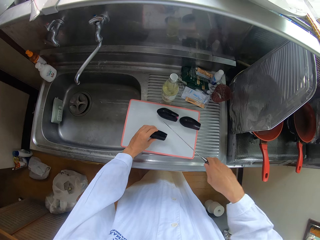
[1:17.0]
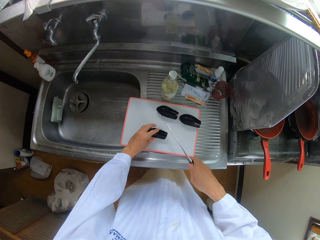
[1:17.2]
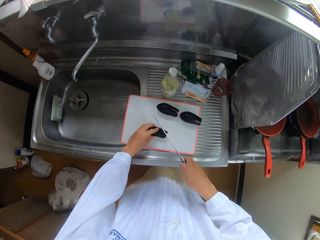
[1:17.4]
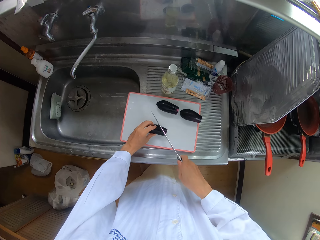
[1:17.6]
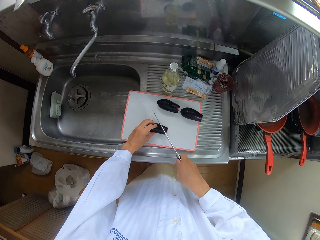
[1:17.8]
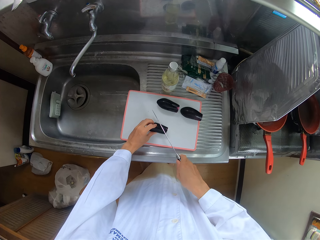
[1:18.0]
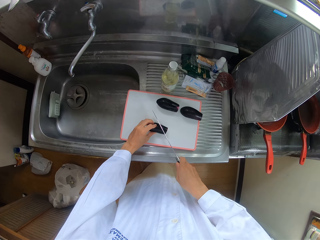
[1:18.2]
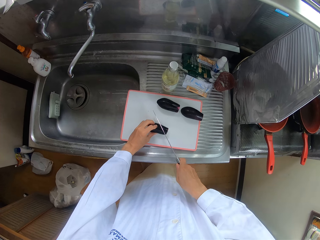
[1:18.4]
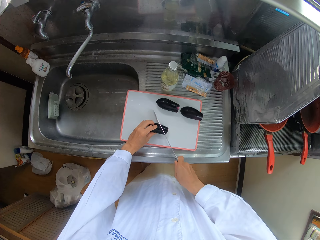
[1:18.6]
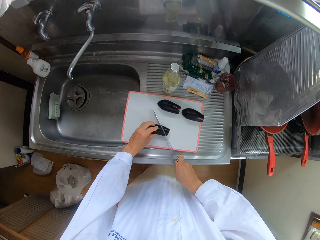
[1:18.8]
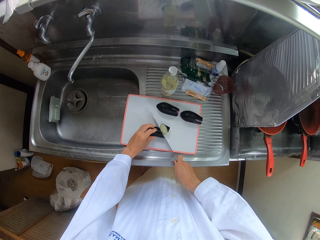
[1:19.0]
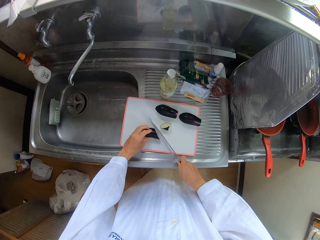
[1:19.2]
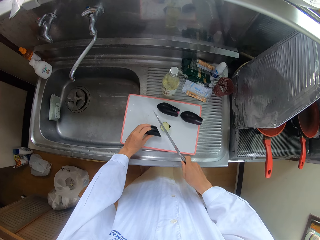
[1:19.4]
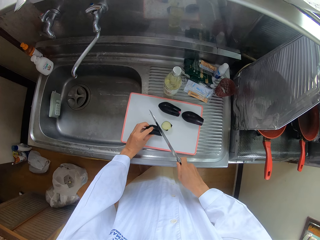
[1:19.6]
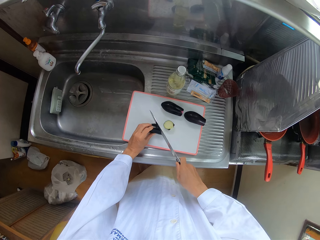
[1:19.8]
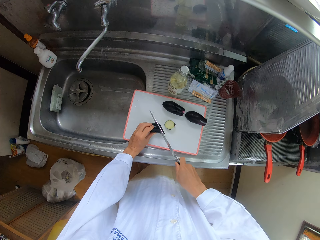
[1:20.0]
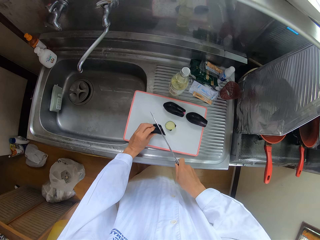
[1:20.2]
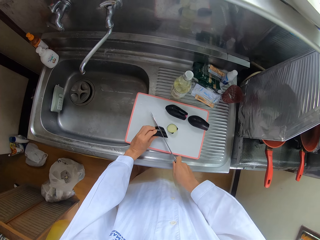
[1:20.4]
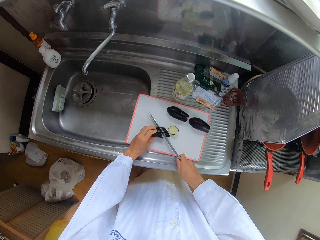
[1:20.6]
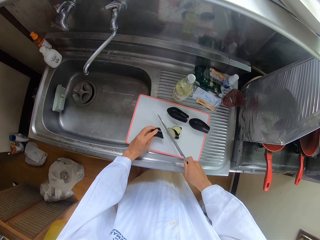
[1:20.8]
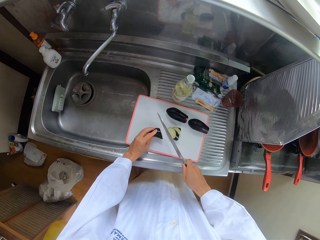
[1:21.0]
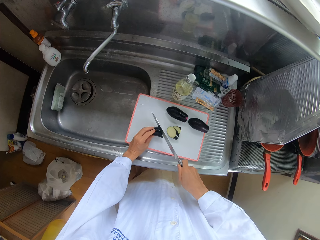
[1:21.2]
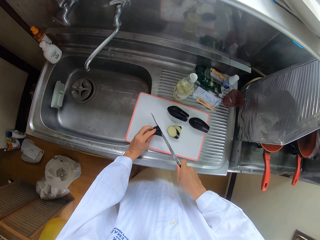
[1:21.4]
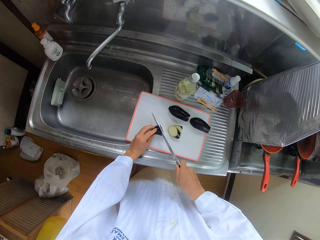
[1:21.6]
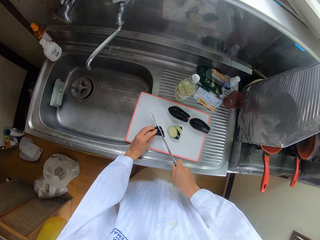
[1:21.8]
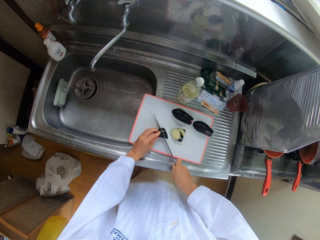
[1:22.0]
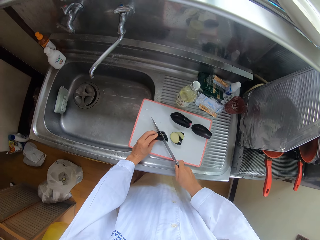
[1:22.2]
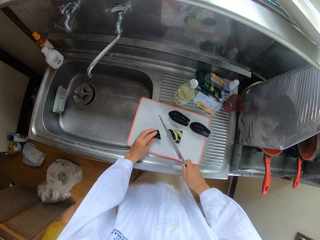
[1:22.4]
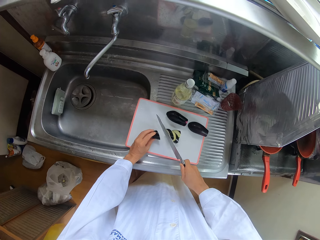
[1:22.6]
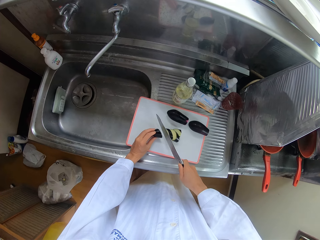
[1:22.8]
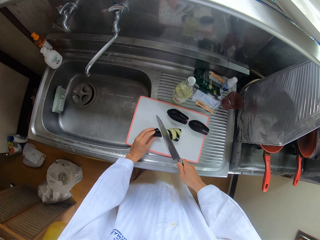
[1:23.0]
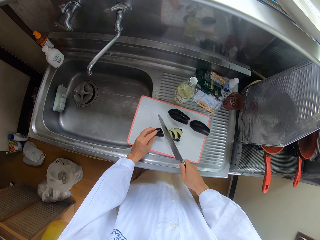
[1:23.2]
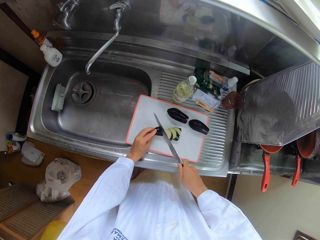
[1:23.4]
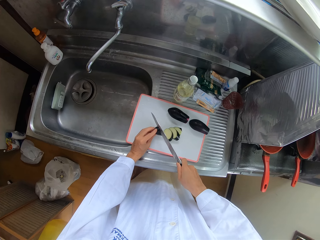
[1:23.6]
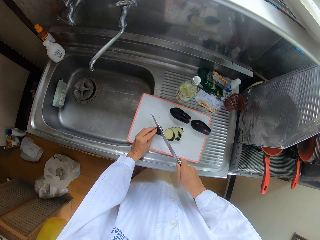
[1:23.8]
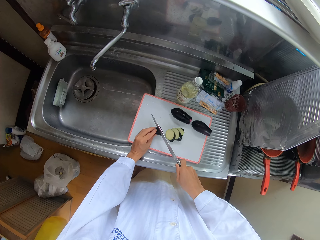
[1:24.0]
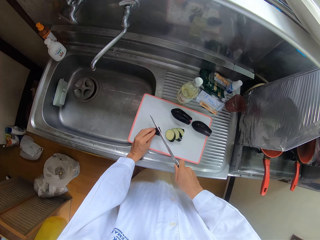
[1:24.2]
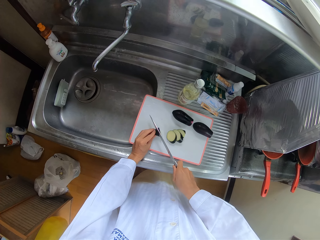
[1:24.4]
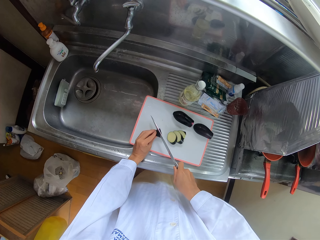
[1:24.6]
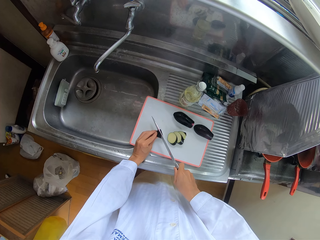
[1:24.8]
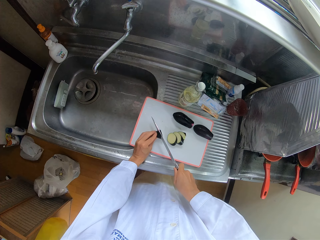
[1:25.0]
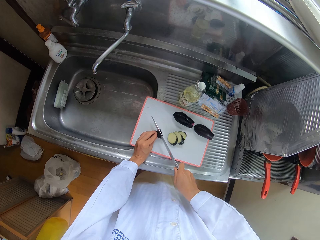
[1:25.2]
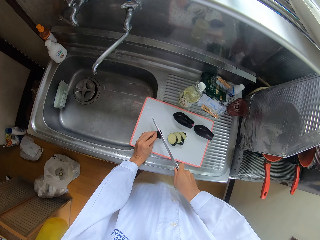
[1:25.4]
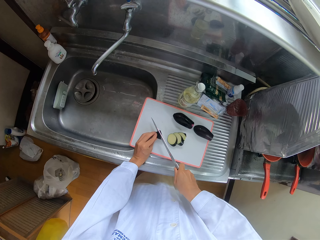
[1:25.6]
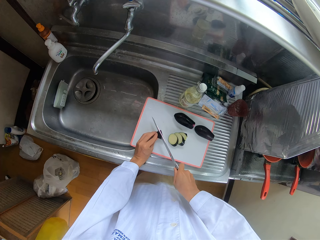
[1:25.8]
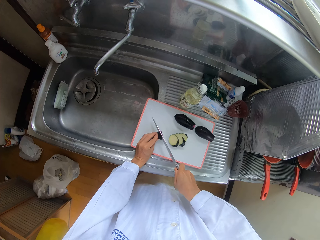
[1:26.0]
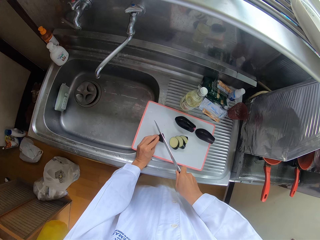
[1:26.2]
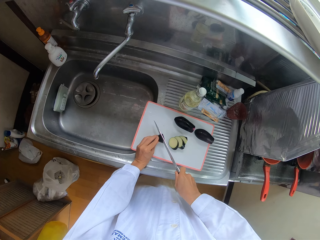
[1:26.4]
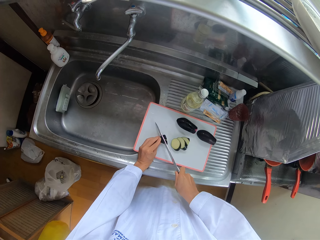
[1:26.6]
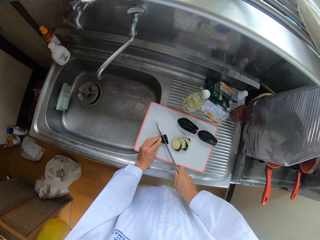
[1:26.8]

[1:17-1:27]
The camera wearer cuts the pear with the knife.

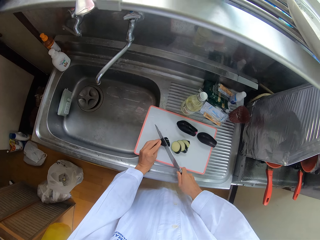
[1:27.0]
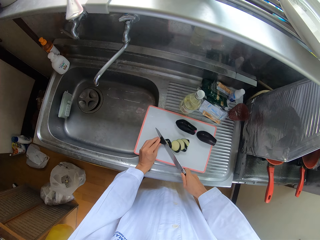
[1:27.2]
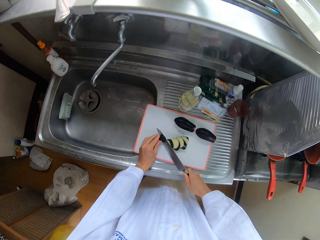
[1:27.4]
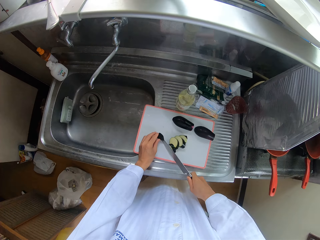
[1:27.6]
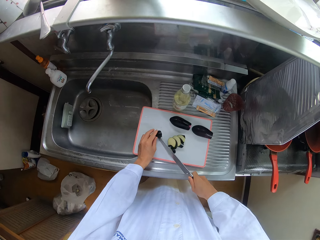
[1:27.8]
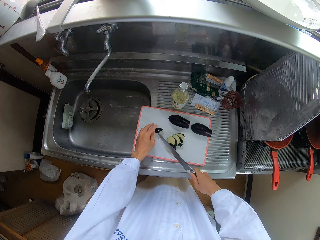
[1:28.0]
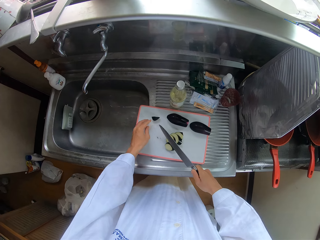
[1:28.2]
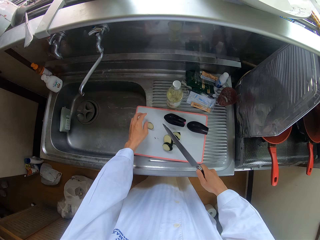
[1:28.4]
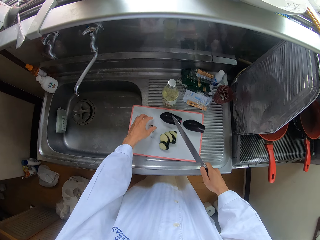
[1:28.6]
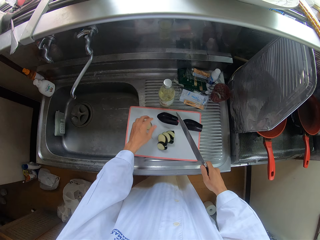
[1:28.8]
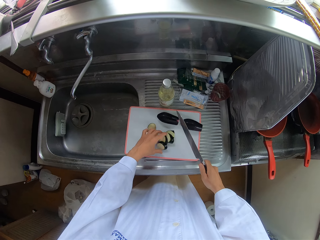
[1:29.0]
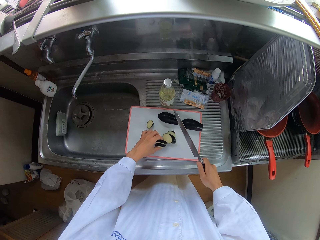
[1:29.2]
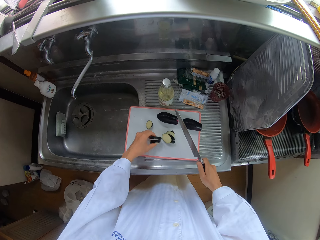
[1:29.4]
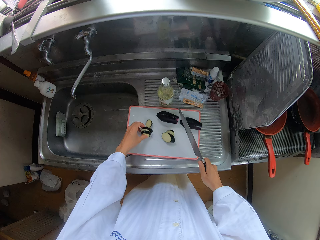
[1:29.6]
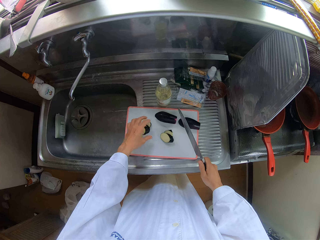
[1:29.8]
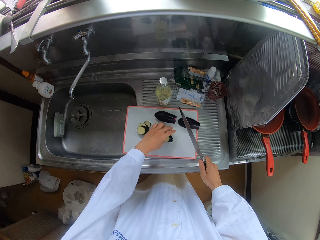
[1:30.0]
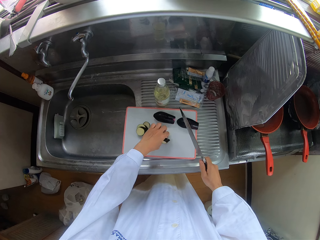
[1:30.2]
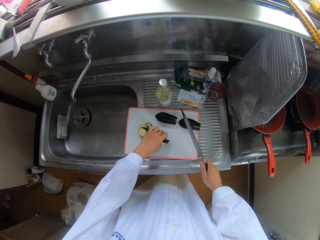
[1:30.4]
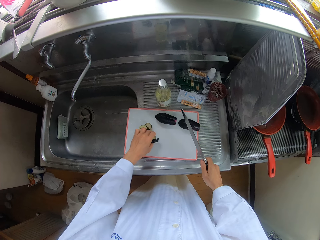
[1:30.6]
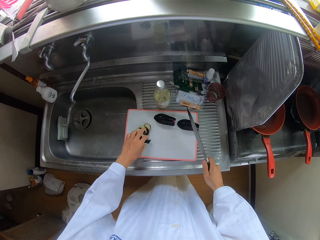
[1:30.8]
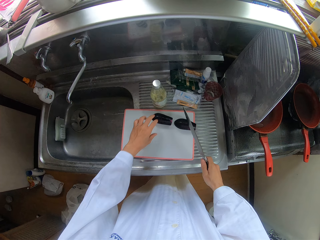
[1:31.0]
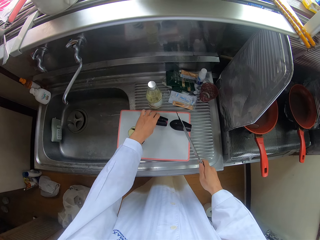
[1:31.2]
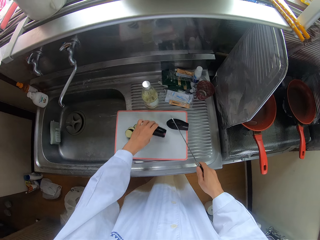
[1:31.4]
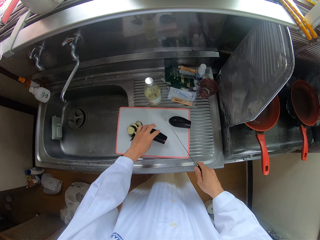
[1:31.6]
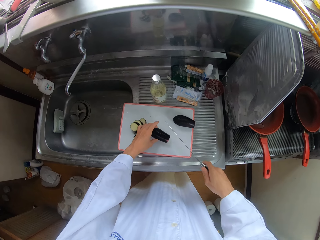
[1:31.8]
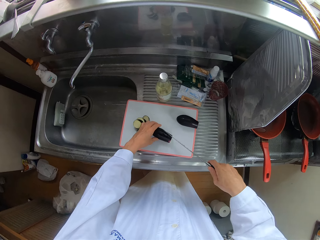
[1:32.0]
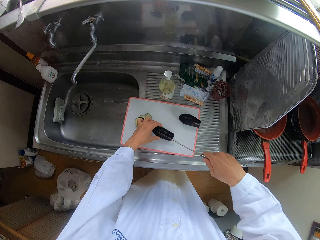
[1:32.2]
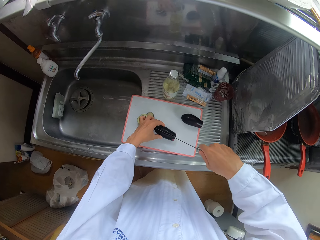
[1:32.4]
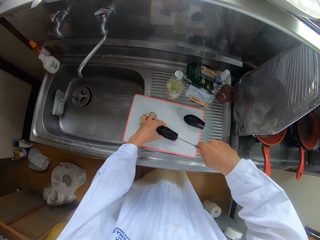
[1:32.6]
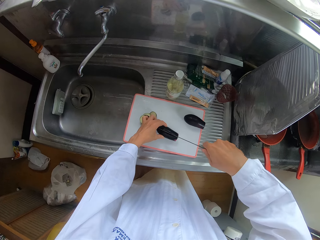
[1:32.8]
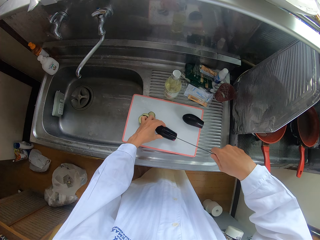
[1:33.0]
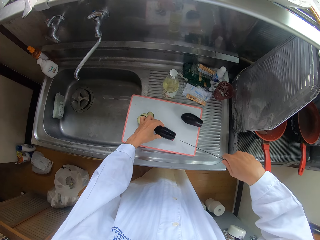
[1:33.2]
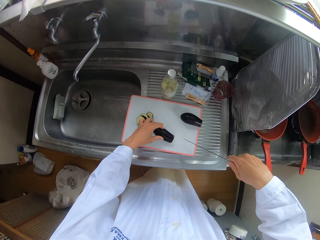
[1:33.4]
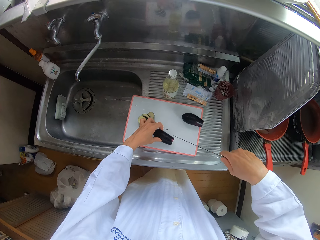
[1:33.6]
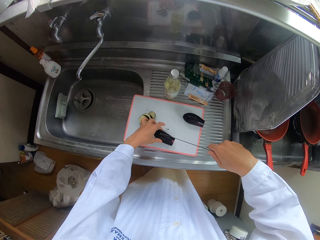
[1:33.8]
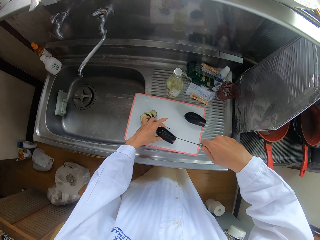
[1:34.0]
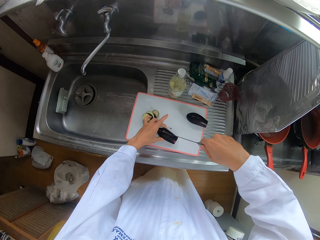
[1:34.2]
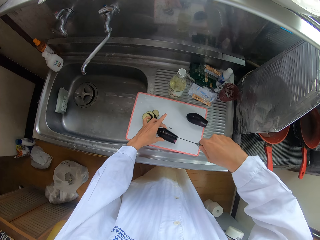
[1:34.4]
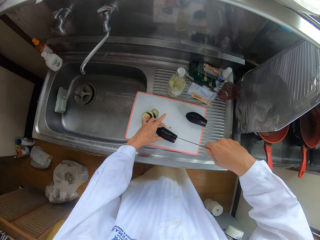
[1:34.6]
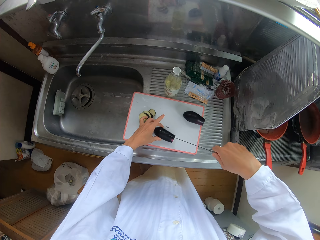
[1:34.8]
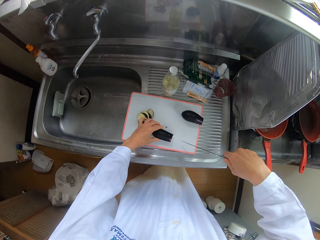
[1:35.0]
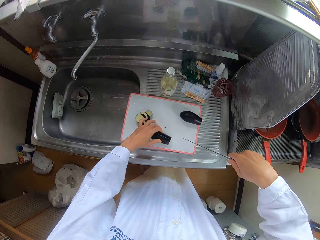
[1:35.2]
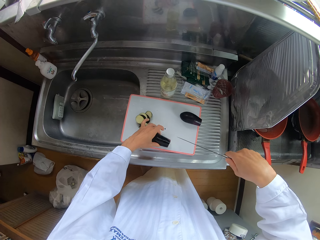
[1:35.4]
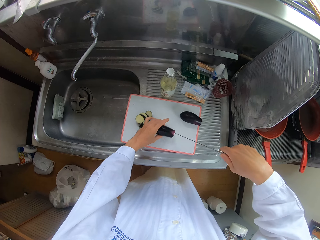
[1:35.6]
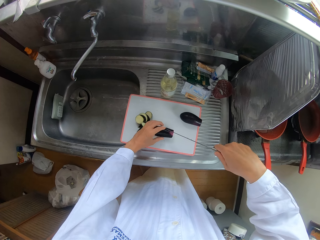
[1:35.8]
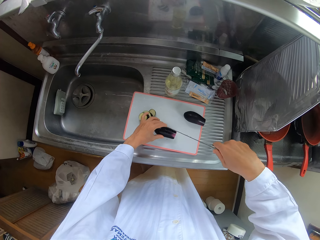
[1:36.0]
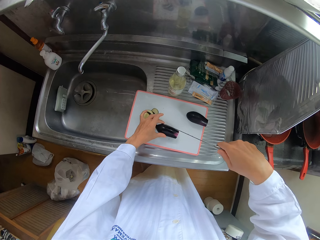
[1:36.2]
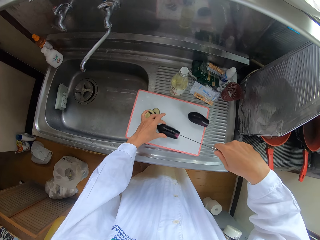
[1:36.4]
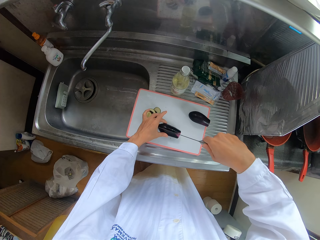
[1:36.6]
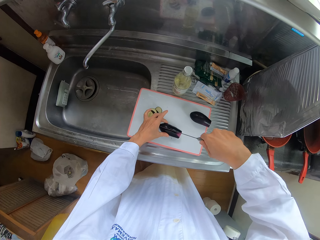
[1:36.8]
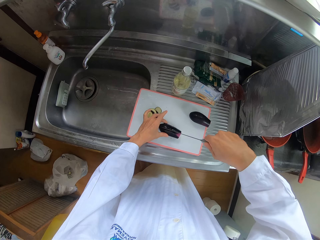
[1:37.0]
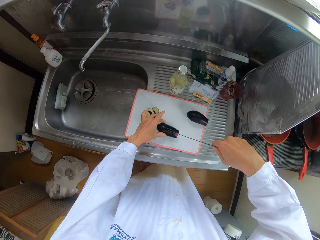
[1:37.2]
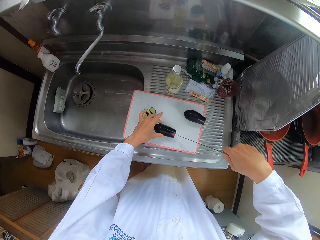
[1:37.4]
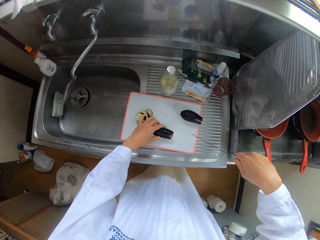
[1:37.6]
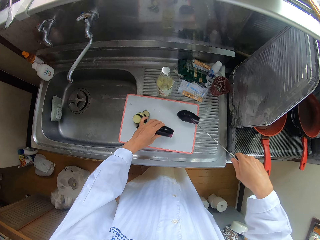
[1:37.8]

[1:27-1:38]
The camera wearer adjusts the pieces of pear on the table with his left hand. He adjusts a pear on the cutting board with his left hand. He picks another courgetti. He pierces the pear with the knife. He chops the courgetti.
